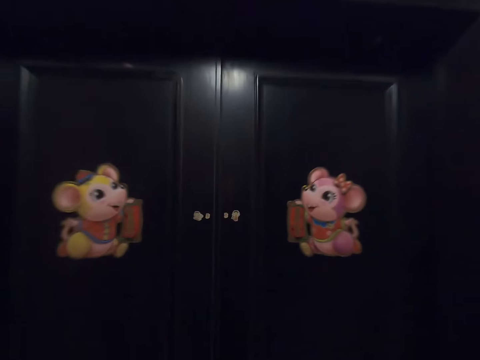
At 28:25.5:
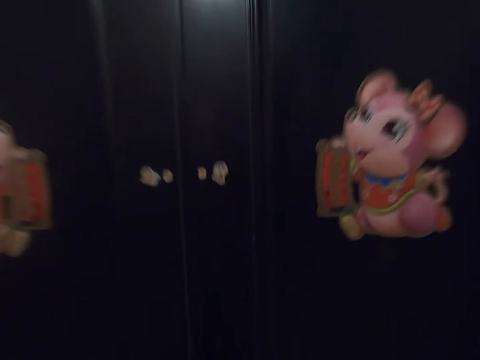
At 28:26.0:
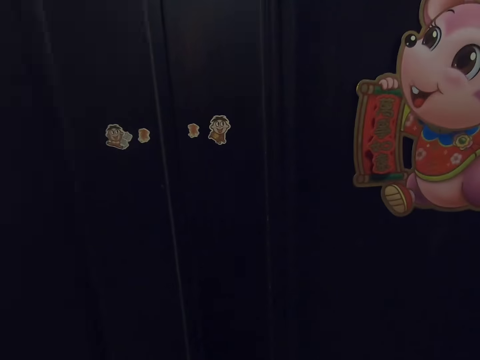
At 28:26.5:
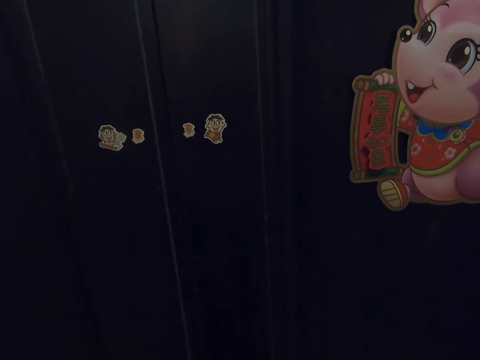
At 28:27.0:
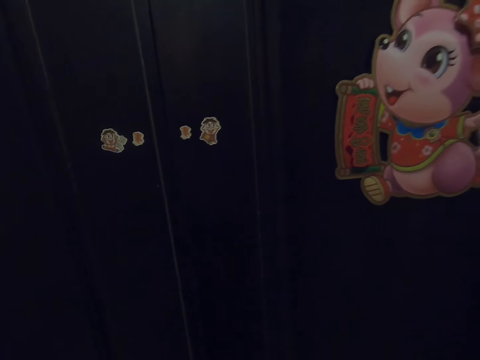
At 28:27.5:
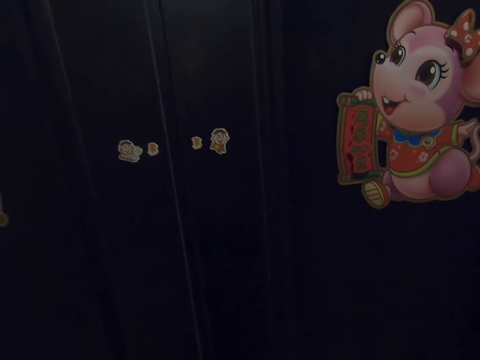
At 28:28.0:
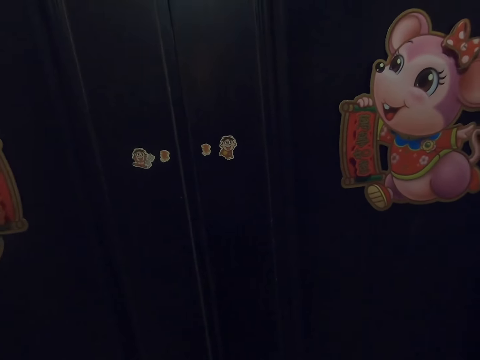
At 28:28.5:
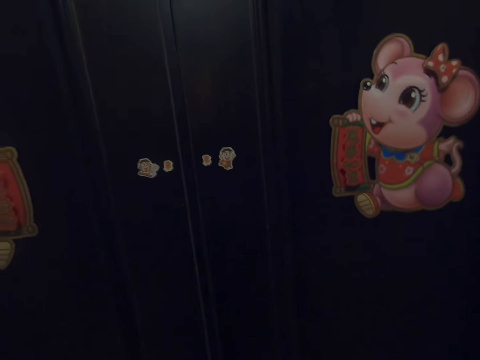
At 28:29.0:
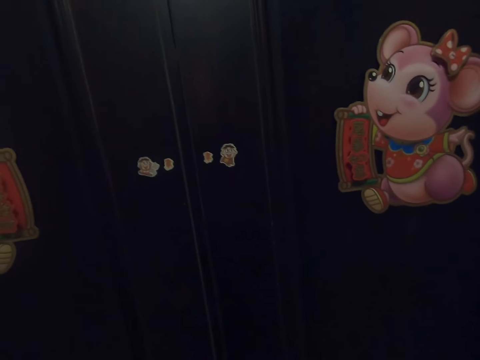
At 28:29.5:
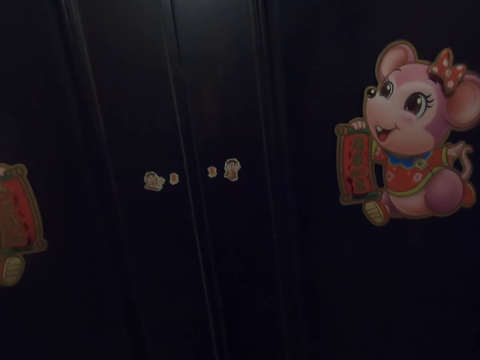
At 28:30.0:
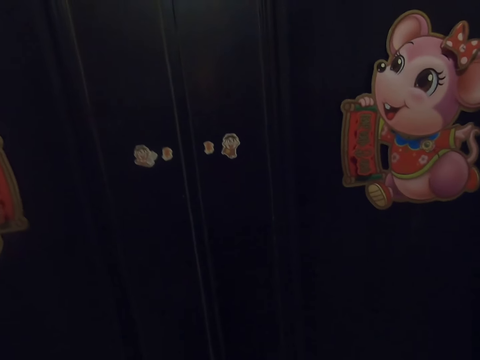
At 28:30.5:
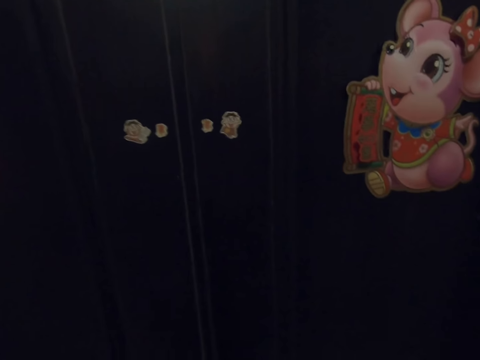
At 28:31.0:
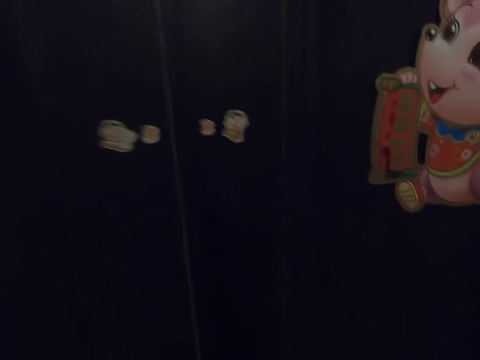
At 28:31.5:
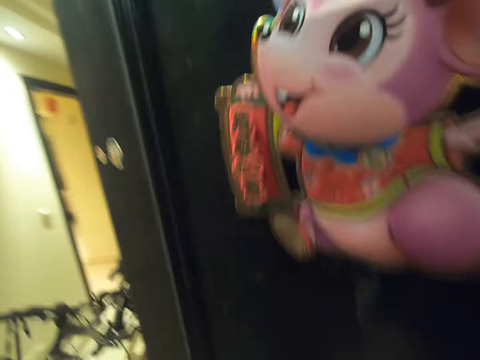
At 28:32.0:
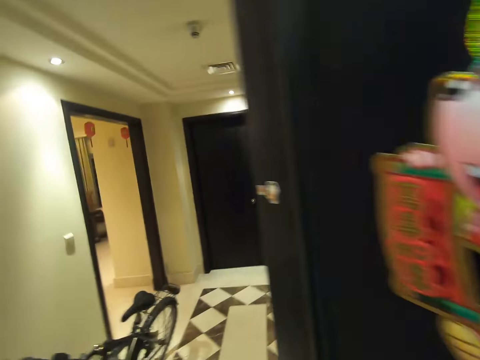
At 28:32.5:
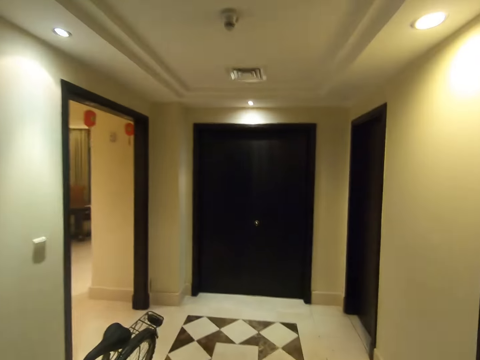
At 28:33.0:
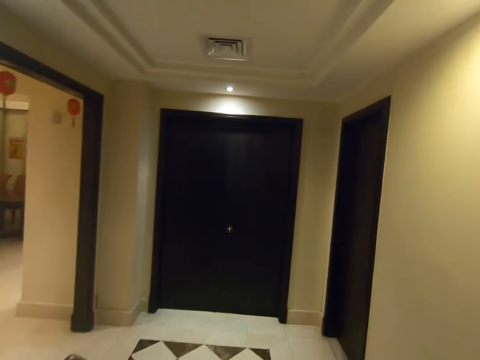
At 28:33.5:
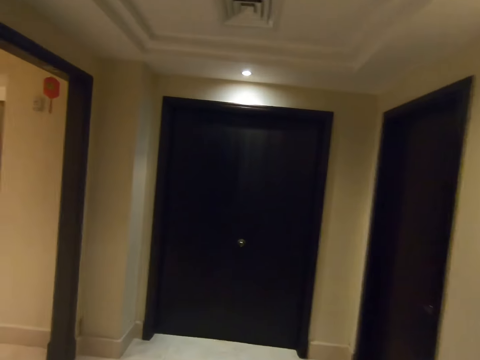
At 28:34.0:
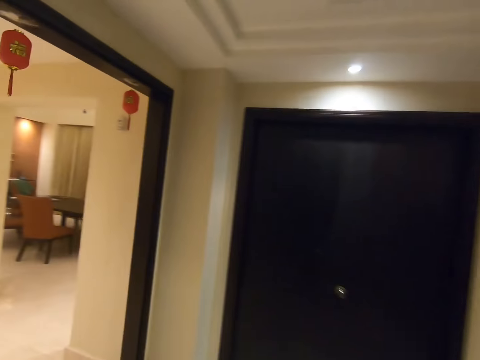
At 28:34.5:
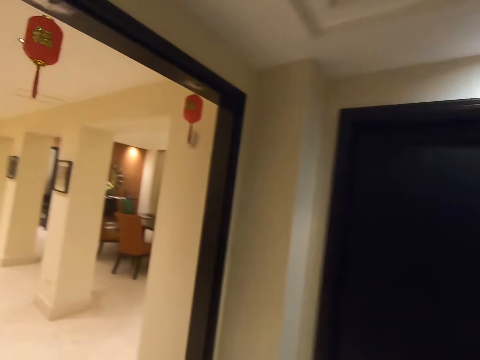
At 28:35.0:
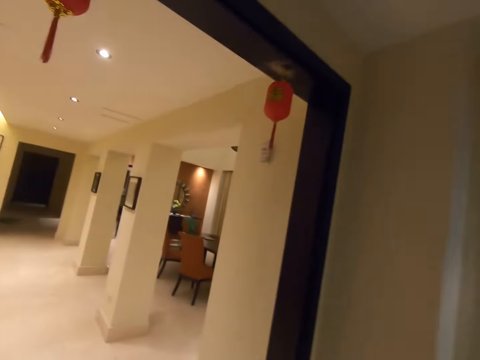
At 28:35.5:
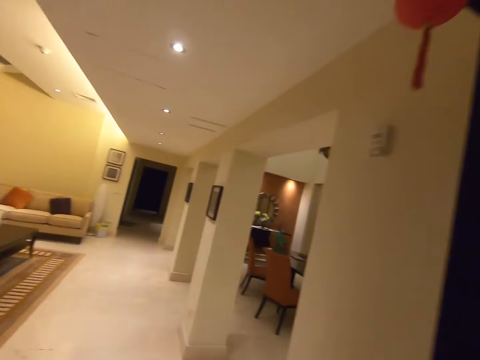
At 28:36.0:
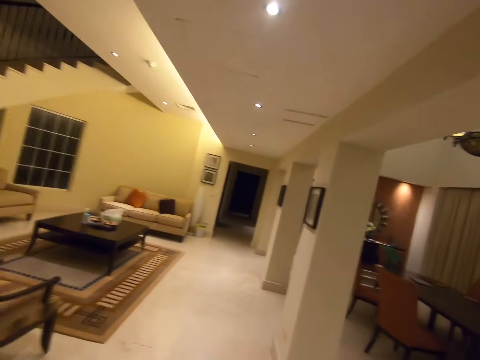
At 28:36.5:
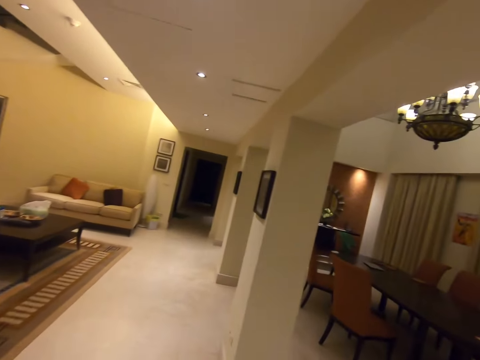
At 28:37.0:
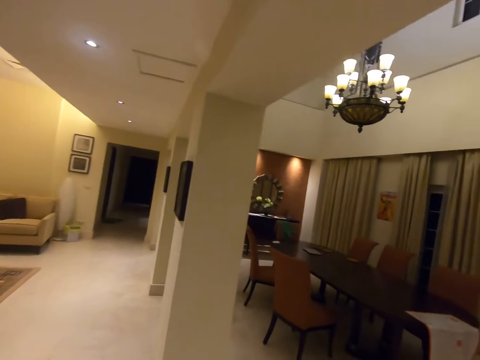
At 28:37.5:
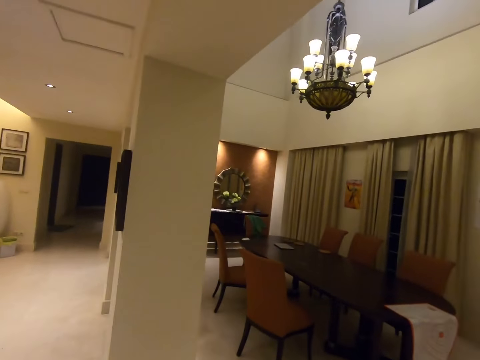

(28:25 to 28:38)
The camera wearer stands at the door. They open the door. They enter the house. They turn left. They walk forward.
